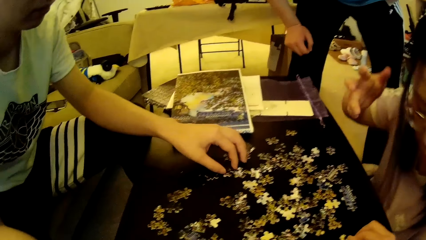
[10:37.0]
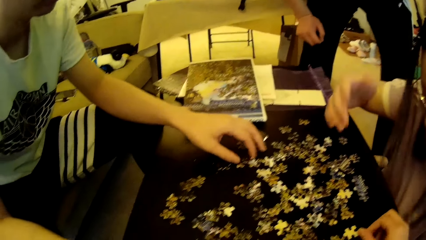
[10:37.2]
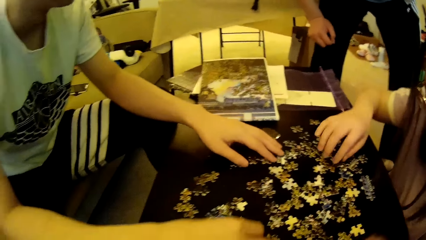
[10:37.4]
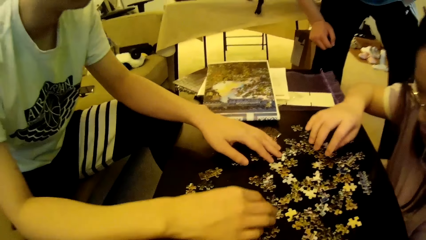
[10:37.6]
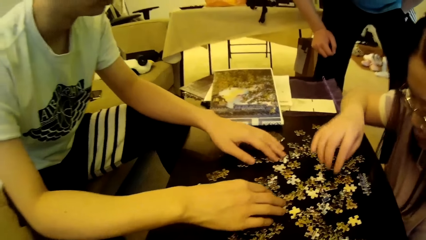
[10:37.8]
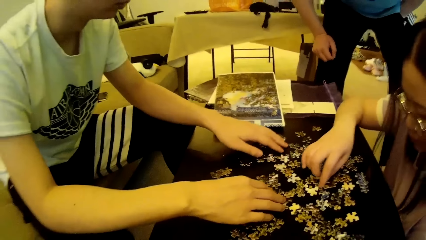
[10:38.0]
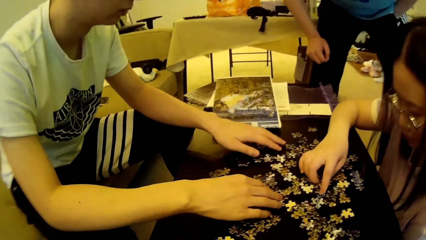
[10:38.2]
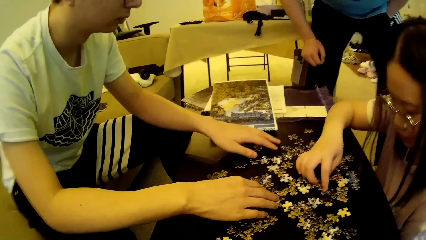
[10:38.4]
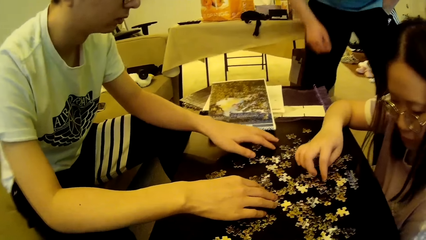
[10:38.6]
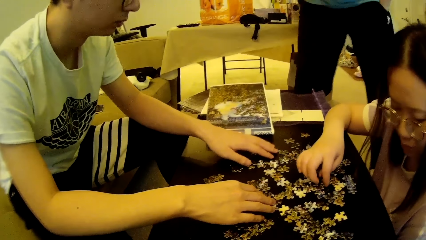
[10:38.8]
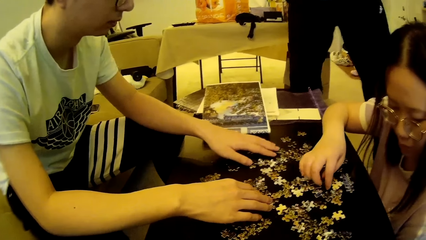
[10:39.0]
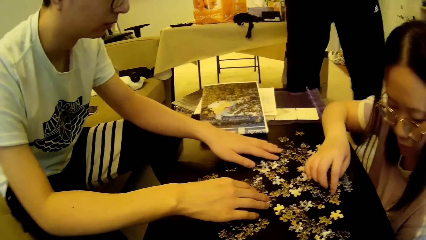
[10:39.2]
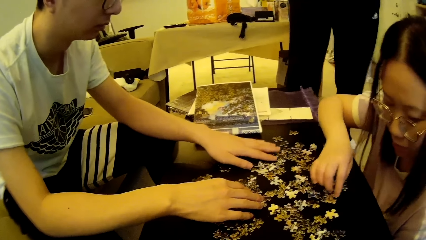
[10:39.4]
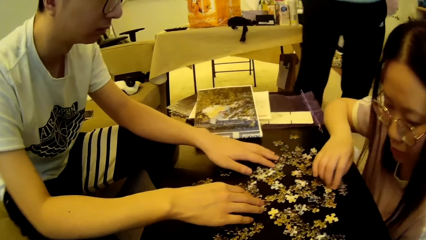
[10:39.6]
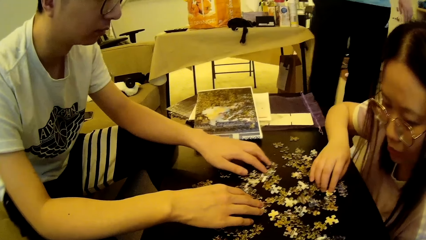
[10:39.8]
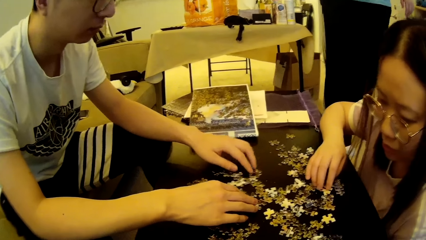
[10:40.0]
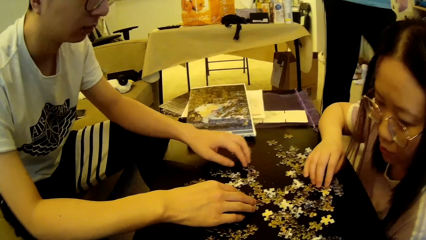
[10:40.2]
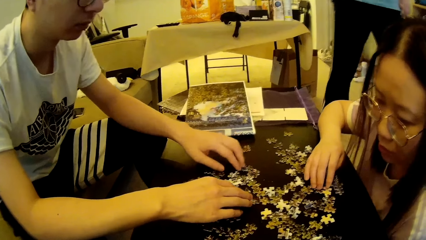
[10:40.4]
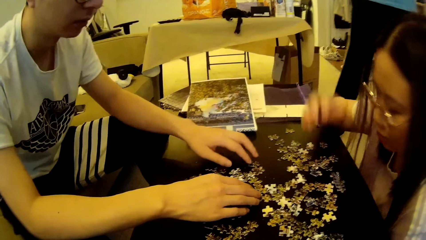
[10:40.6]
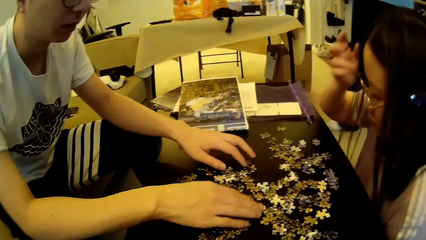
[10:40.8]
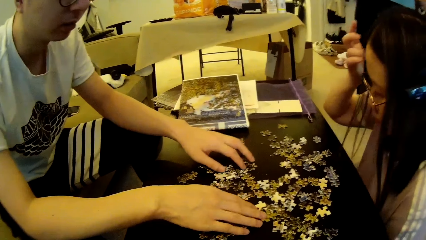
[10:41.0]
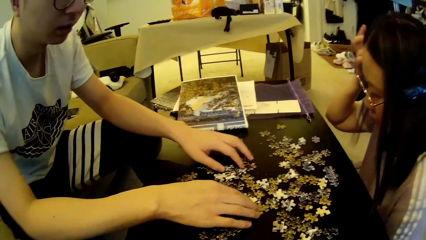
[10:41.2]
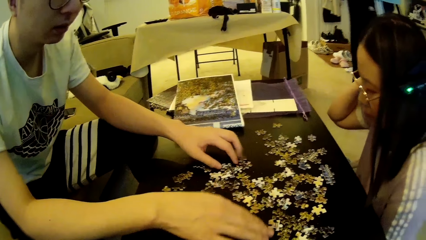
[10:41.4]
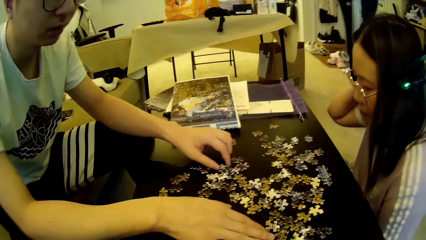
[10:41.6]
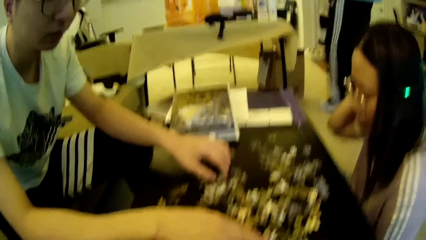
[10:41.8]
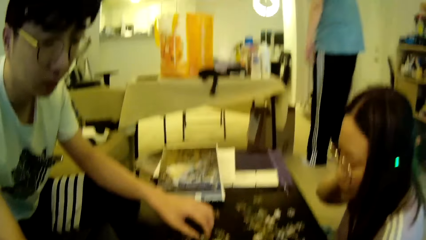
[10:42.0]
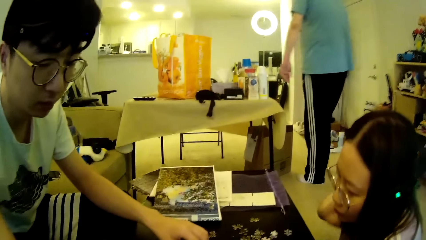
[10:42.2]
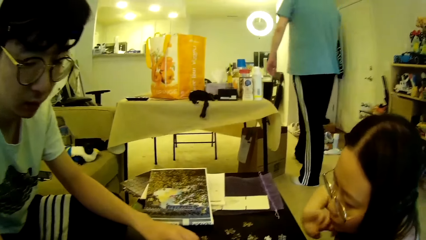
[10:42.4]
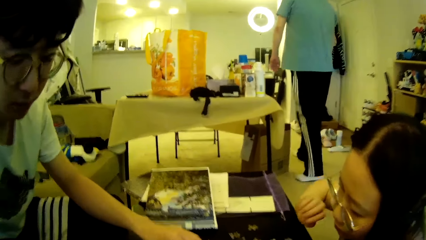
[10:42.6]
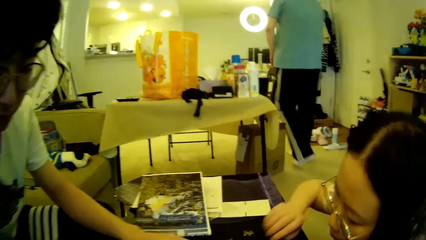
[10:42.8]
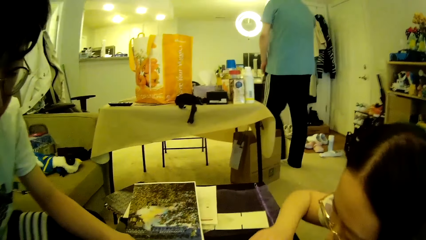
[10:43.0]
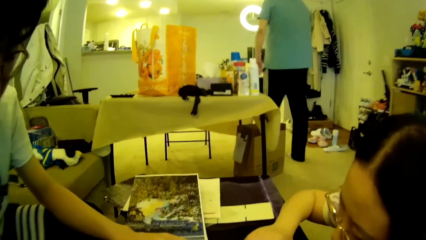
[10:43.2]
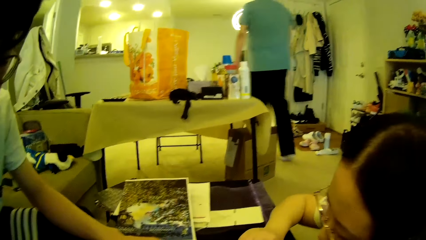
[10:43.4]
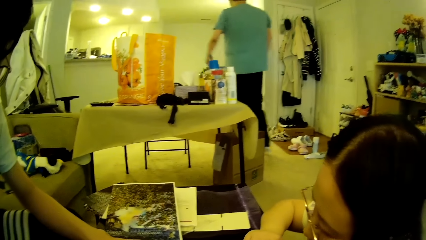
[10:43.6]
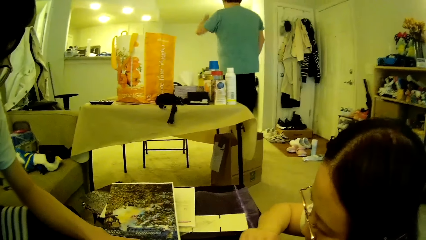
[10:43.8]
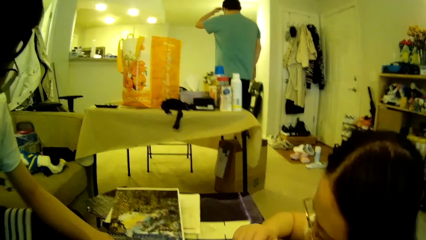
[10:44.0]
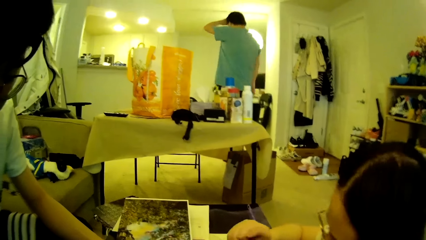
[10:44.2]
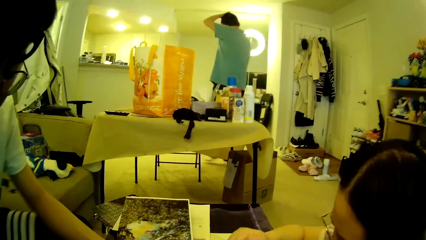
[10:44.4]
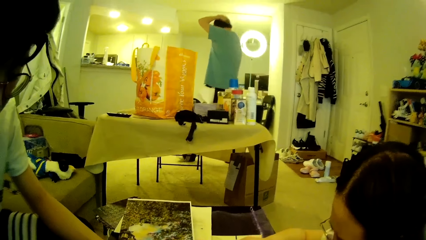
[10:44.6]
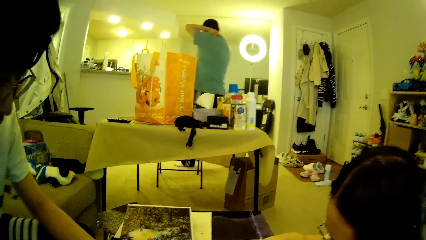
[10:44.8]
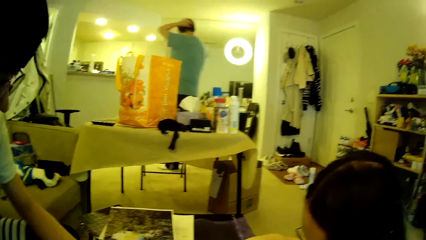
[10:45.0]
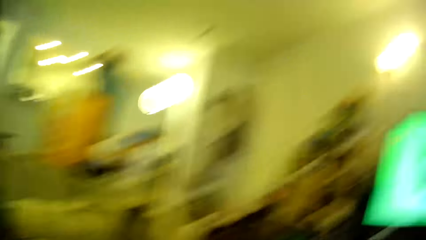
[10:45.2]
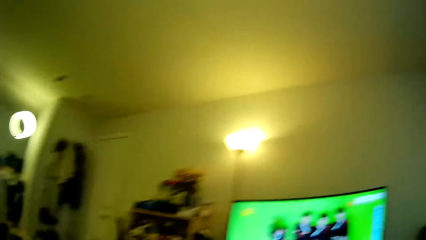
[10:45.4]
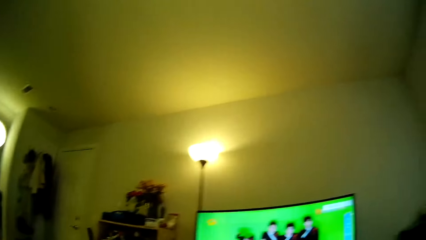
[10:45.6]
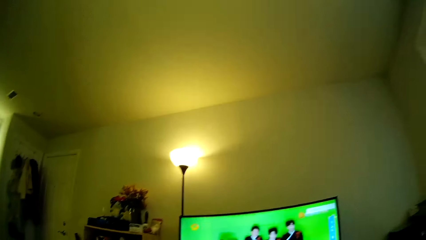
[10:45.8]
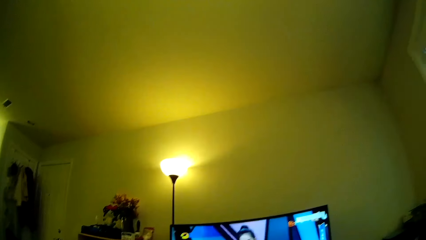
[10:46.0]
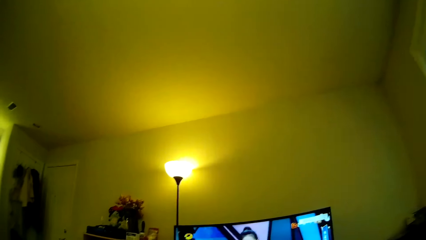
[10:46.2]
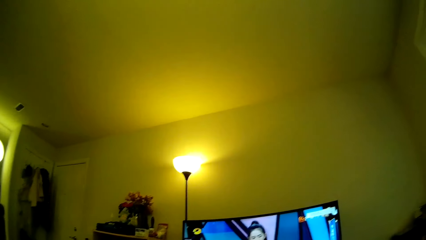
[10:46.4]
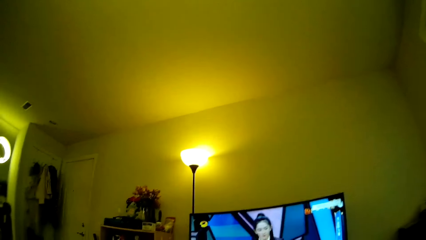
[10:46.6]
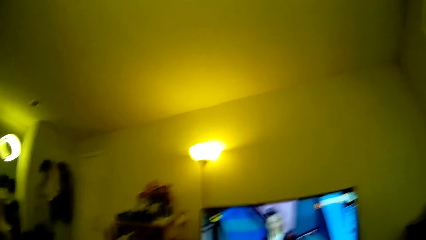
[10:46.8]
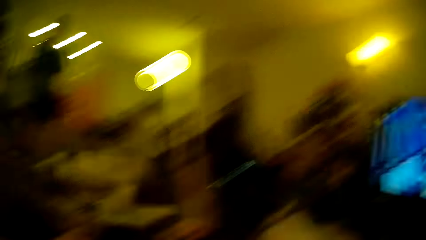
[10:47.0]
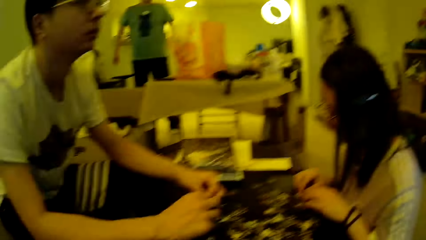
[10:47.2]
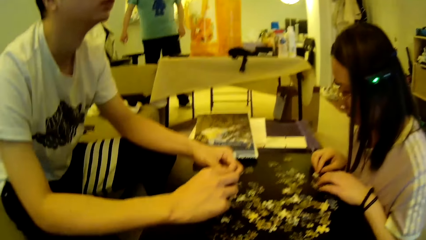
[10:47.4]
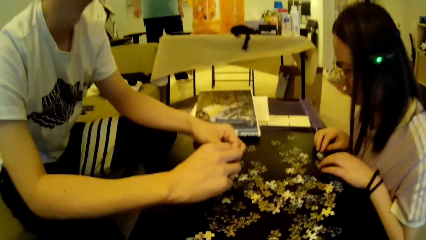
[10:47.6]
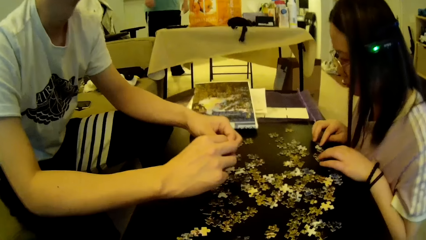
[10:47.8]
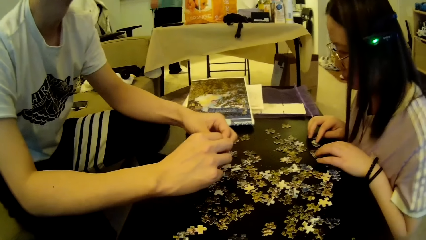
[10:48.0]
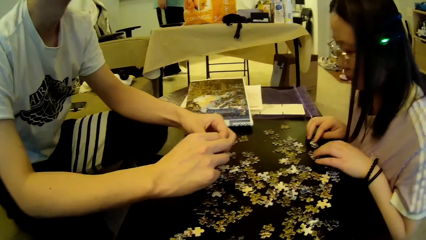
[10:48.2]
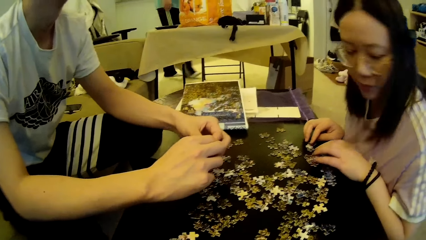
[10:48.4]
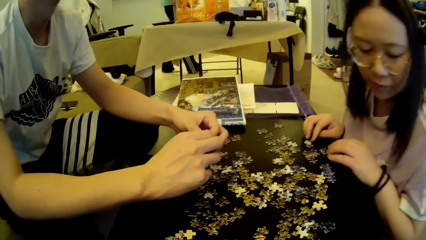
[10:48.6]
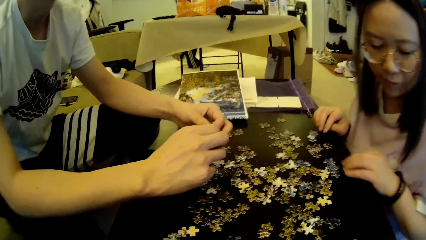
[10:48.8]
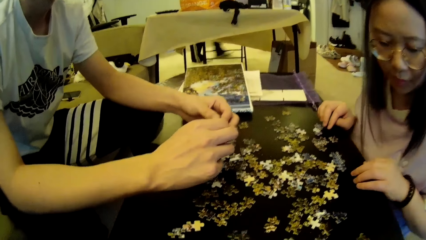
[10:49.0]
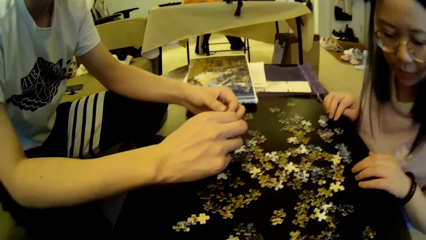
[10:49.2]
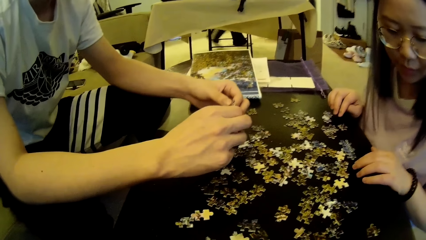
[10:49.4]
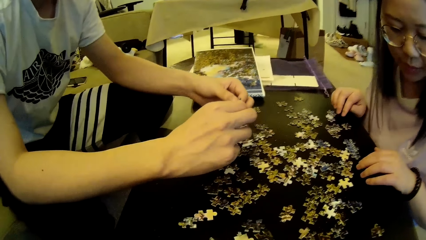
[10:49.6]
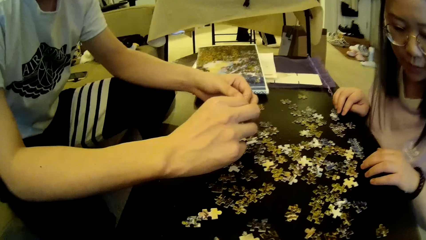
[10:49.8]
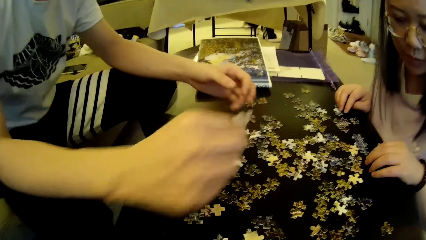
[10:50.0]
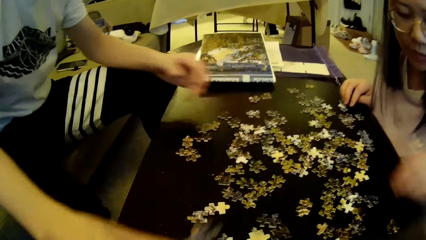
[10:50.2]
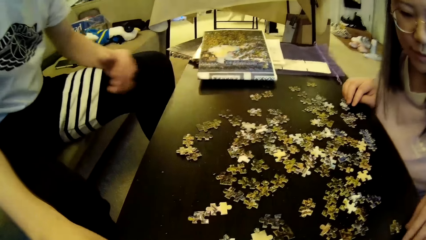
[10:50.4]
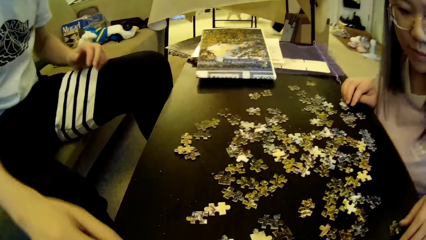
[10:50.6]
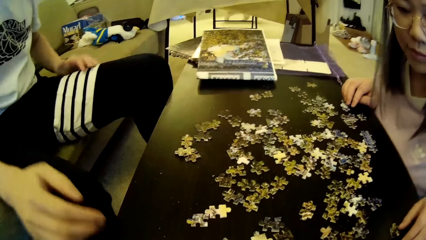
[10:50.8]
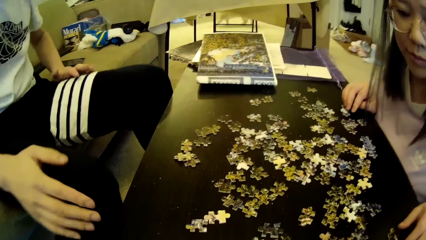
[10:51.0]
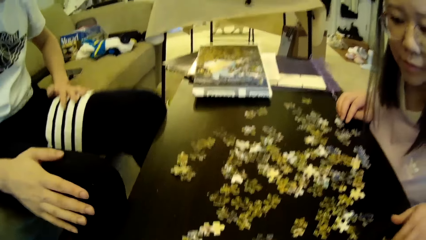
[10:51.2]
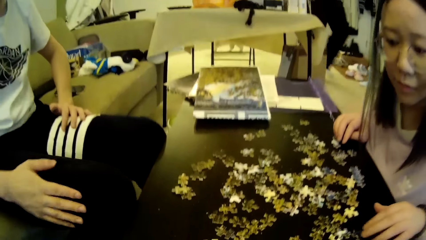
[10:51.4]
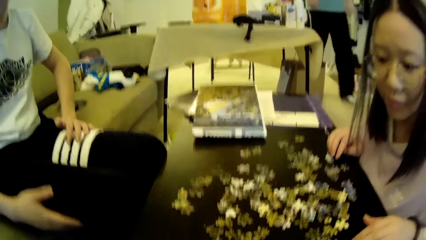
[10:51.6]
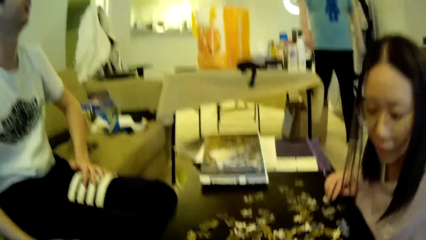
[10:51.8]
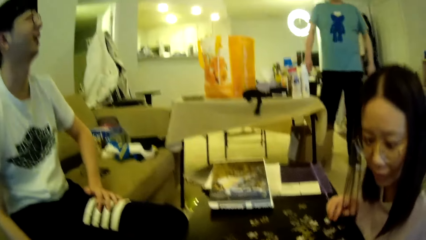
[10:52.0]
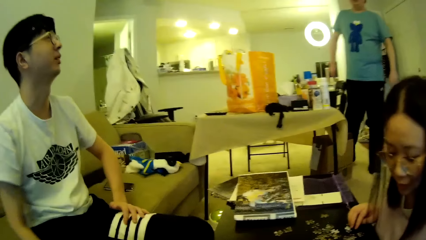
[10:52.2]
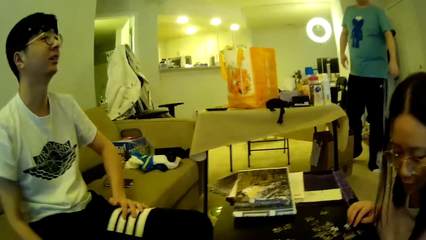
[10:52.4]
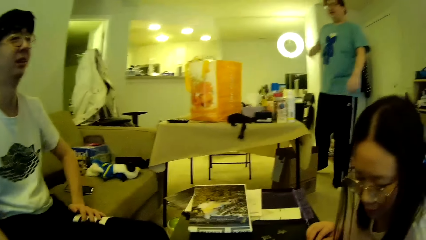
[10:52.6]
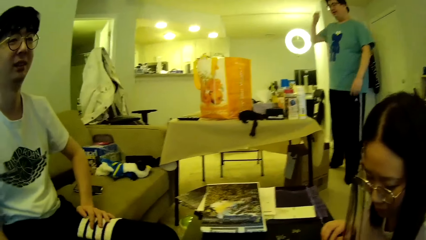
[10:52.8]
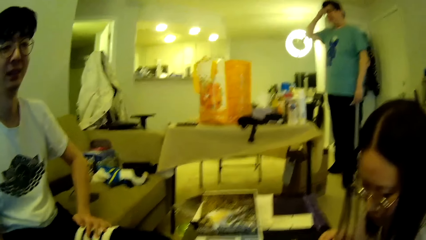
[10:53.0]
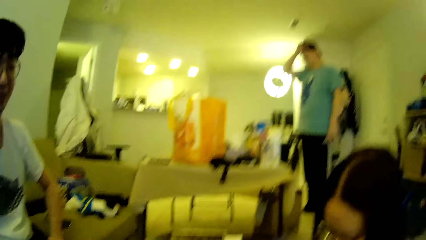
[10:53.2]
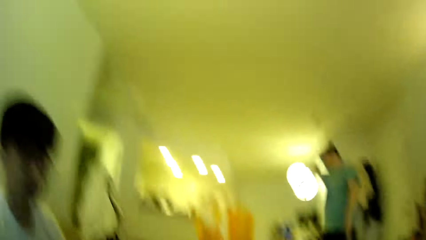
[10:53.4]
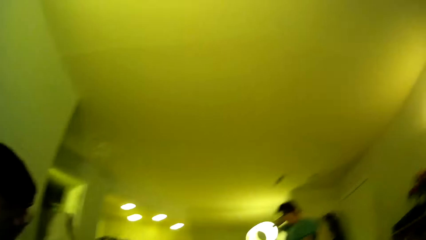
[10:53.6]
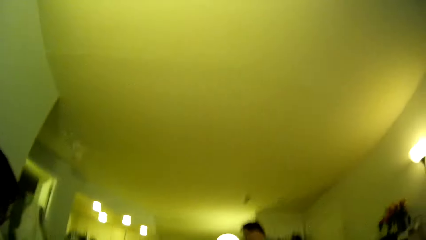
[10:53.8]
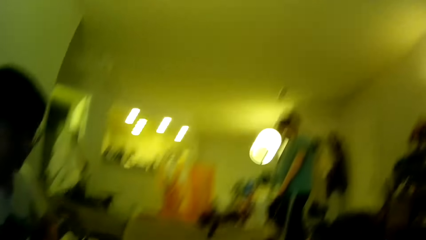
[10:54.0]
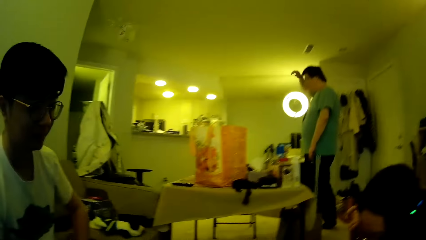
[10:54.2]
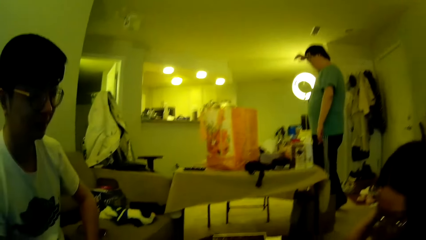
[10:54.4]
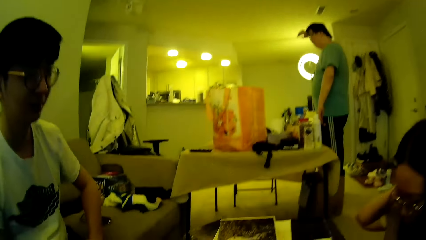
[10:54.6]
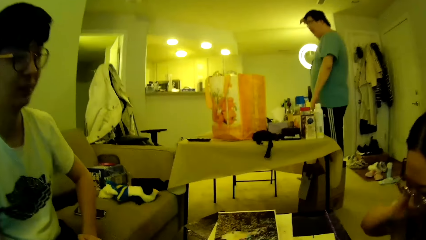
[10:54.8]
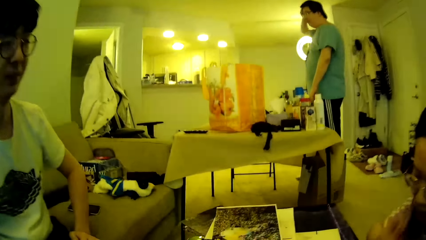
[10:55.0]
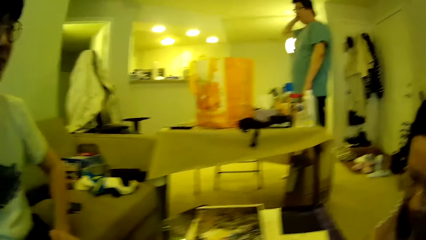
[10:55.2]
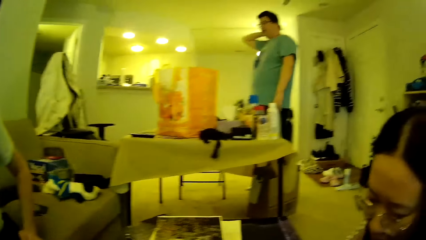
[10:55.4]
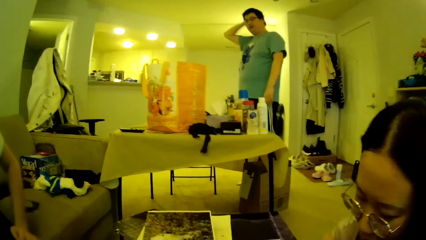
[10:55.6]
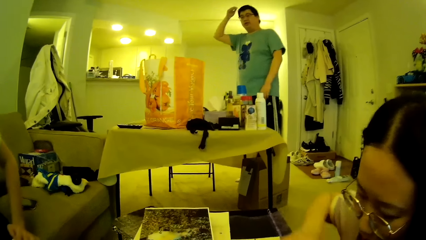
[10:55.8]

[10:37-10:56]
A man adjusts puzzle pieces on the table. A lady touches the model pieces. The man moves the model pieces. Another man walks around in the house. A woman adjusts hair. The camera wearer looks around in the house. The woman adjusts puzzle pieces on the table. The first man moves the hands and drops a puzzle piece on the table. The camera wearer looks around. The other man adjusts hair and moves the legs.
